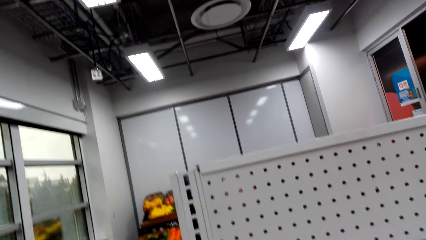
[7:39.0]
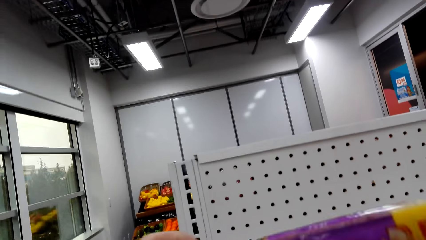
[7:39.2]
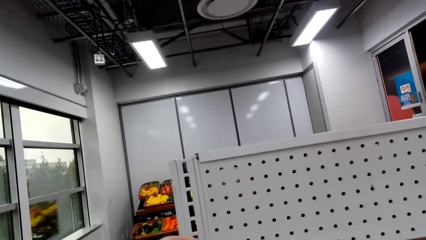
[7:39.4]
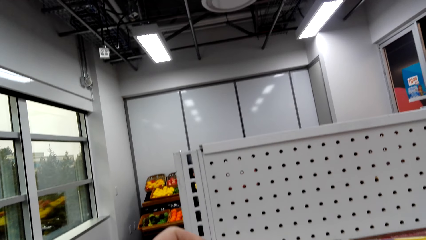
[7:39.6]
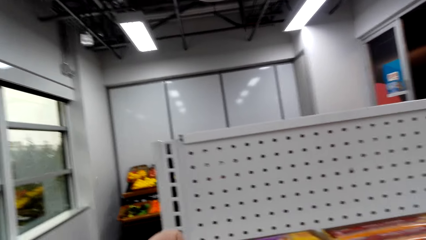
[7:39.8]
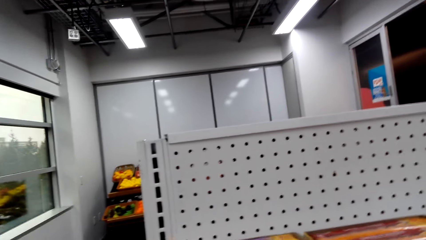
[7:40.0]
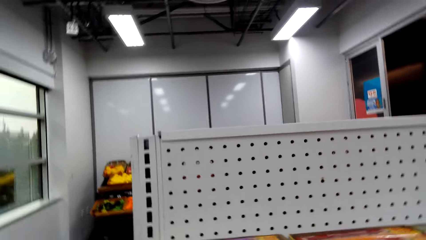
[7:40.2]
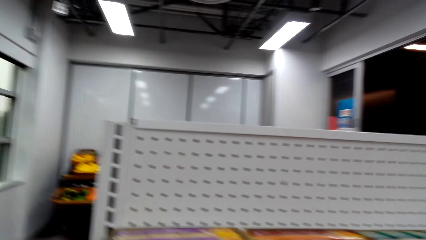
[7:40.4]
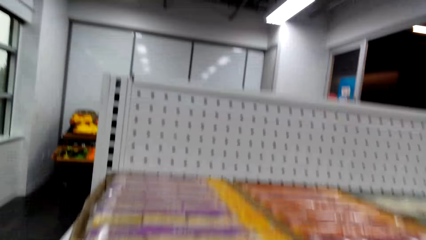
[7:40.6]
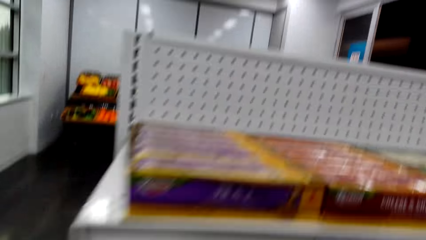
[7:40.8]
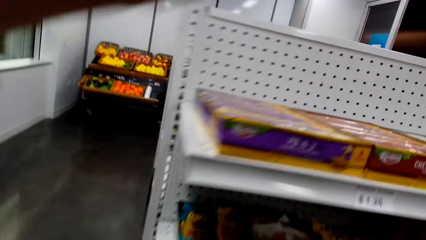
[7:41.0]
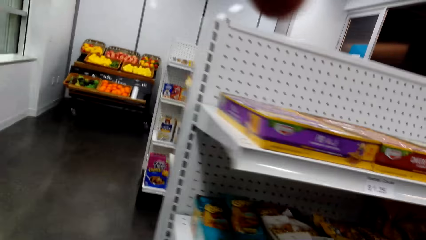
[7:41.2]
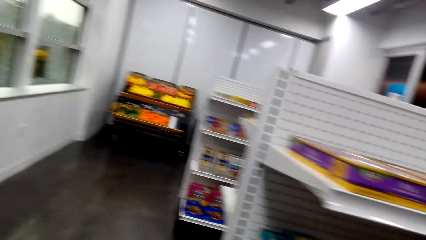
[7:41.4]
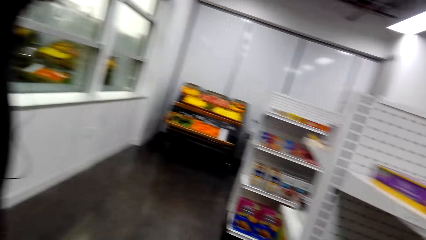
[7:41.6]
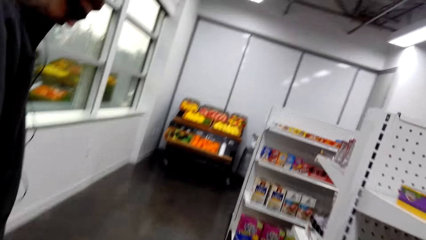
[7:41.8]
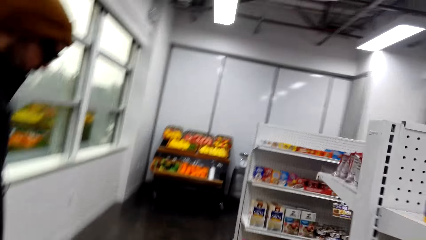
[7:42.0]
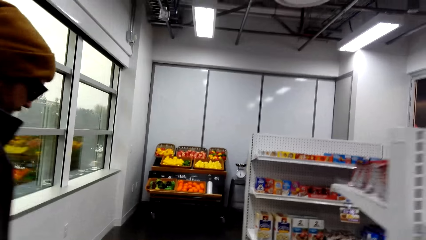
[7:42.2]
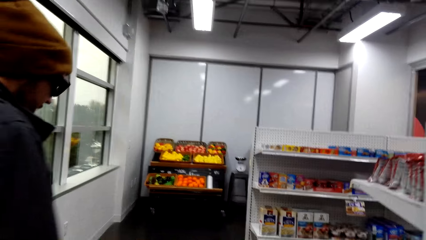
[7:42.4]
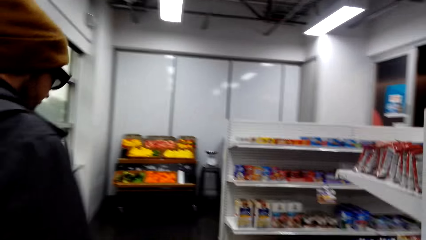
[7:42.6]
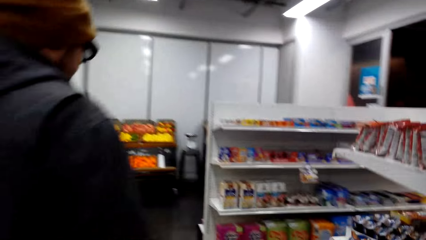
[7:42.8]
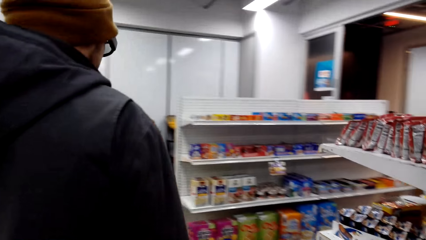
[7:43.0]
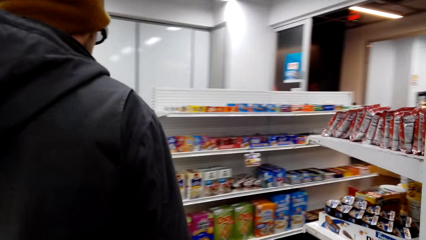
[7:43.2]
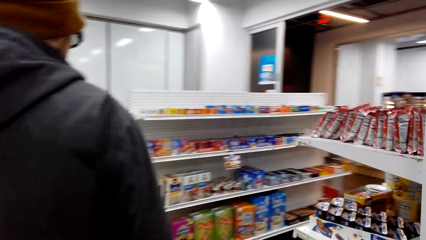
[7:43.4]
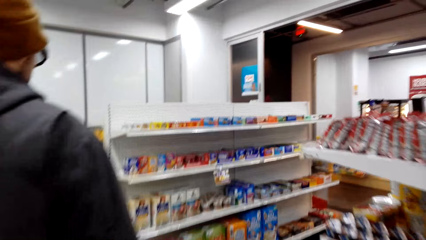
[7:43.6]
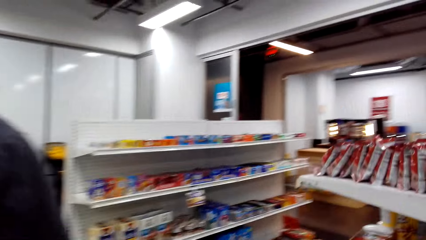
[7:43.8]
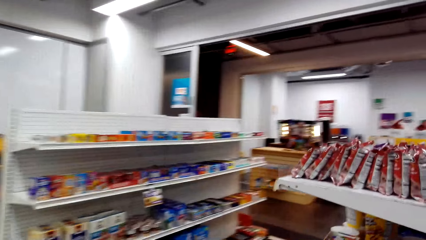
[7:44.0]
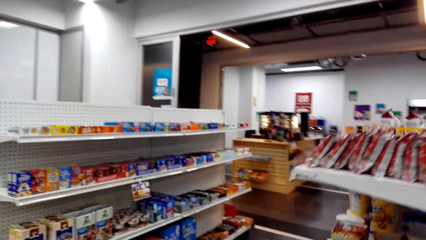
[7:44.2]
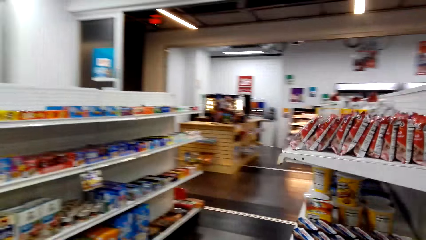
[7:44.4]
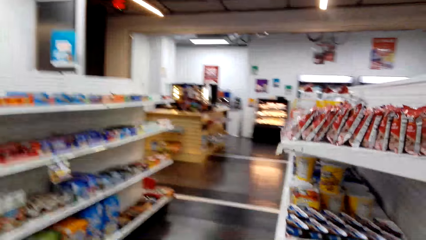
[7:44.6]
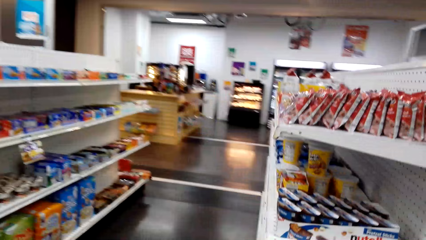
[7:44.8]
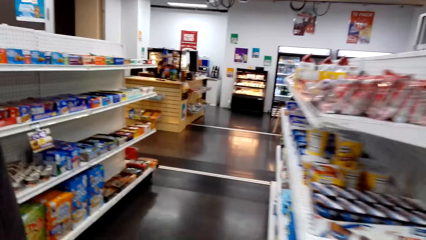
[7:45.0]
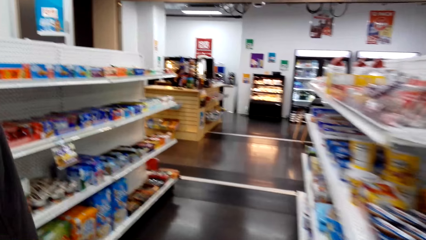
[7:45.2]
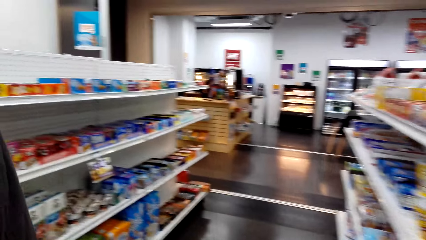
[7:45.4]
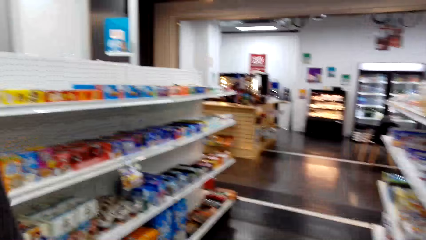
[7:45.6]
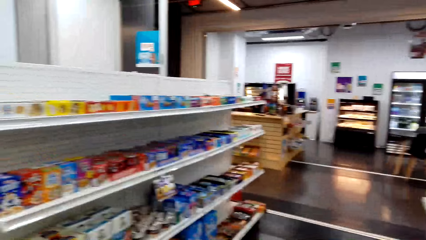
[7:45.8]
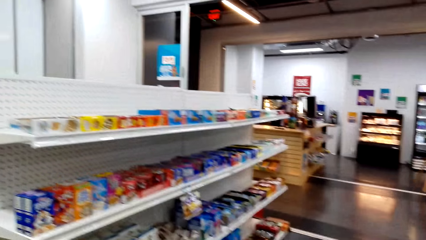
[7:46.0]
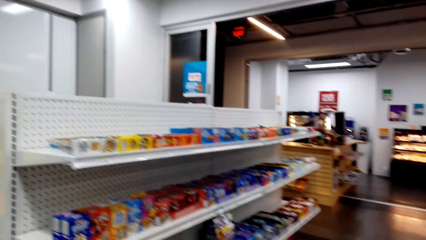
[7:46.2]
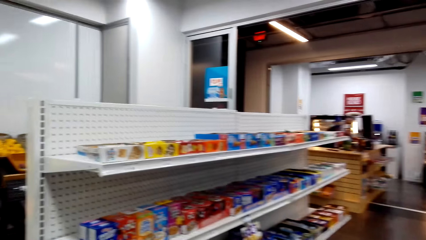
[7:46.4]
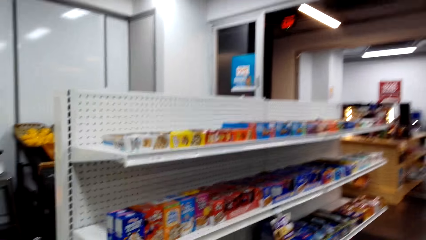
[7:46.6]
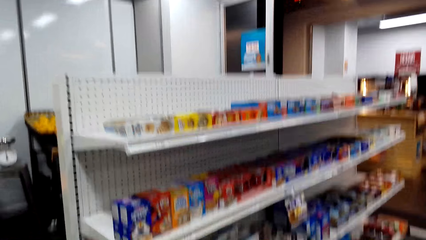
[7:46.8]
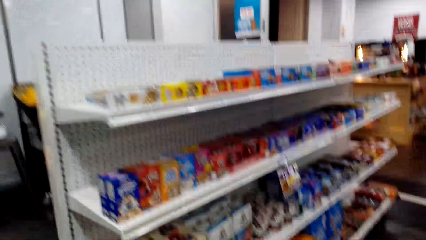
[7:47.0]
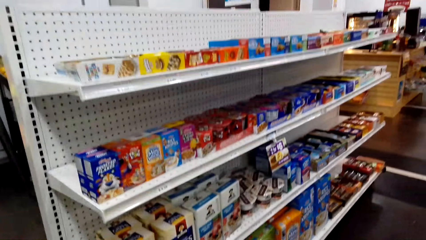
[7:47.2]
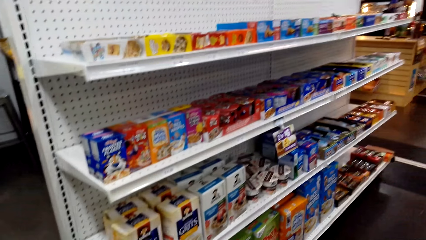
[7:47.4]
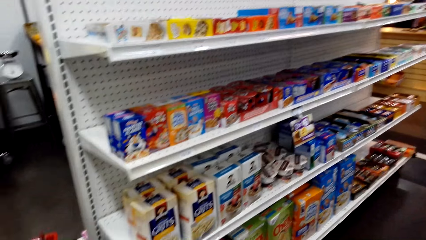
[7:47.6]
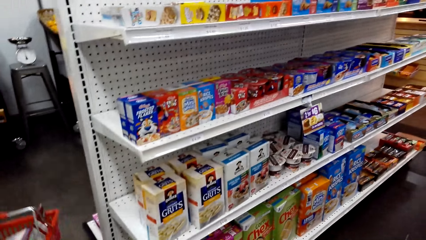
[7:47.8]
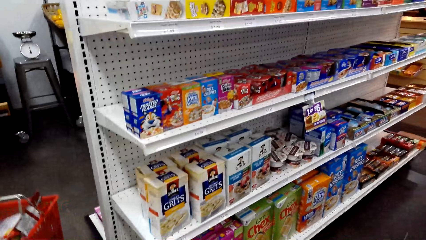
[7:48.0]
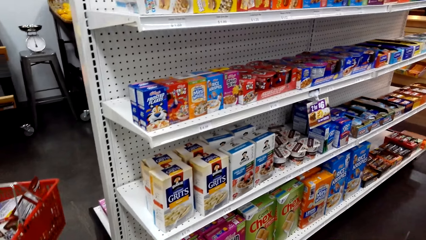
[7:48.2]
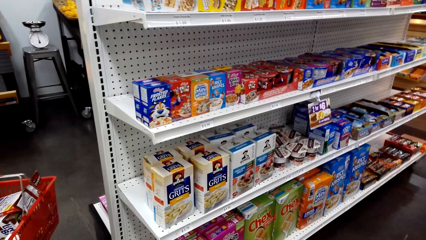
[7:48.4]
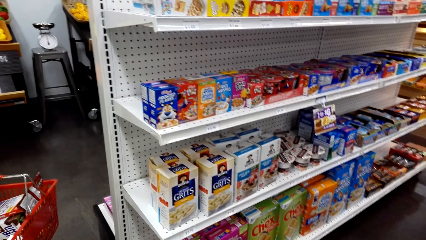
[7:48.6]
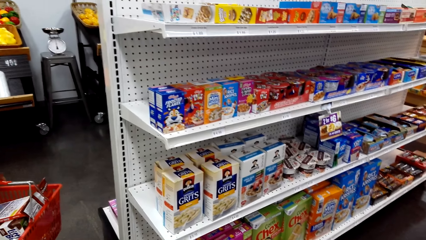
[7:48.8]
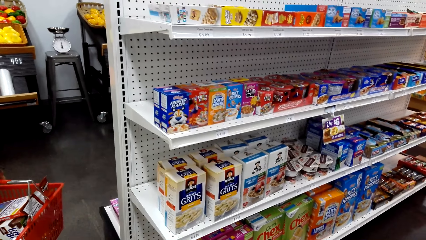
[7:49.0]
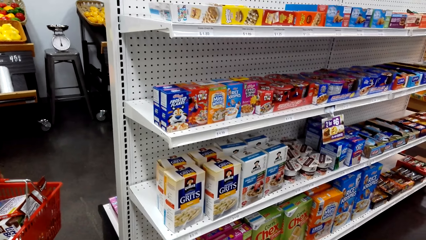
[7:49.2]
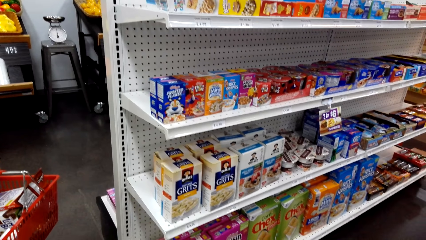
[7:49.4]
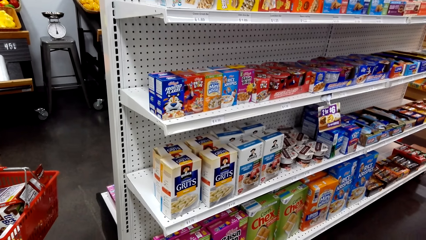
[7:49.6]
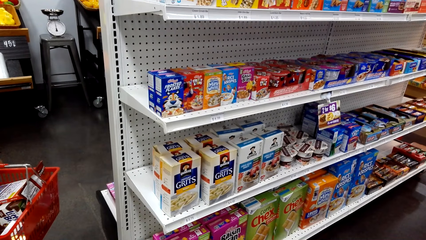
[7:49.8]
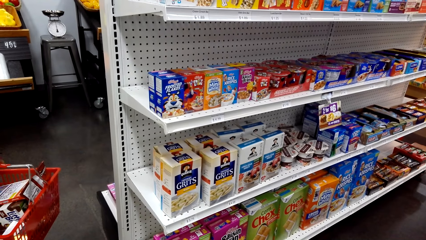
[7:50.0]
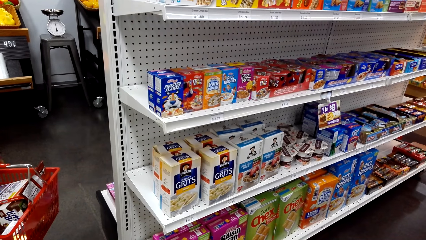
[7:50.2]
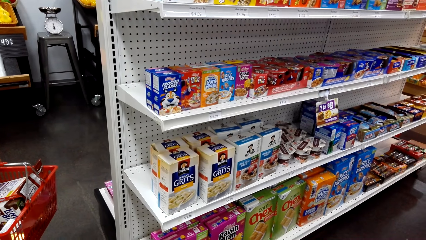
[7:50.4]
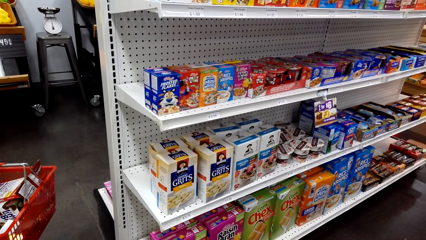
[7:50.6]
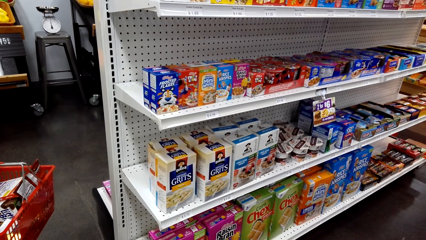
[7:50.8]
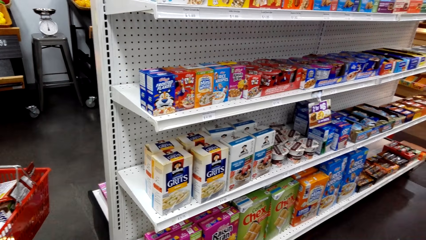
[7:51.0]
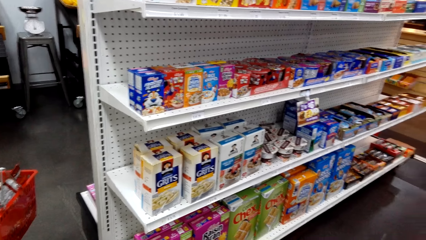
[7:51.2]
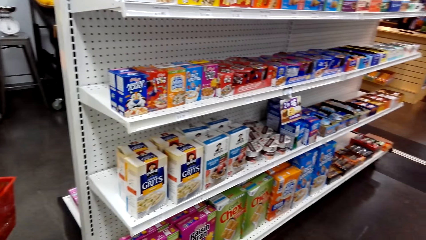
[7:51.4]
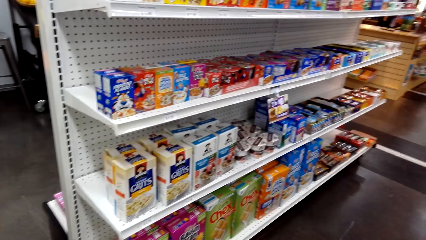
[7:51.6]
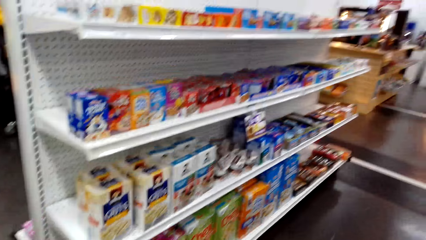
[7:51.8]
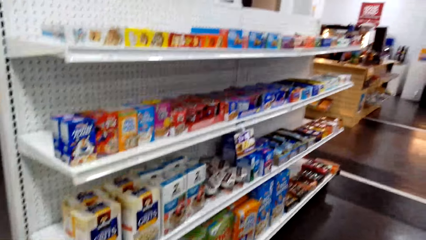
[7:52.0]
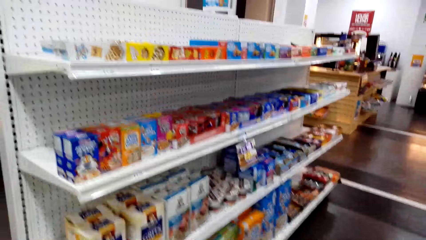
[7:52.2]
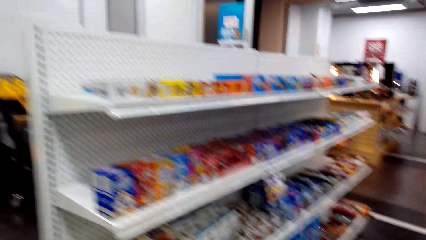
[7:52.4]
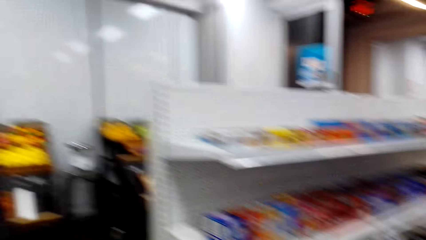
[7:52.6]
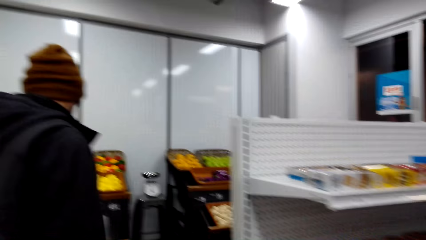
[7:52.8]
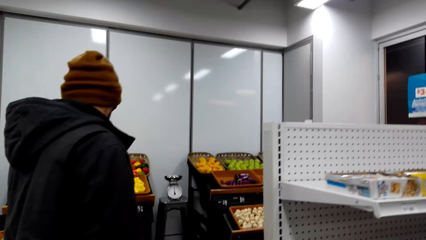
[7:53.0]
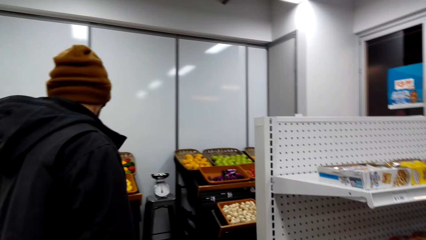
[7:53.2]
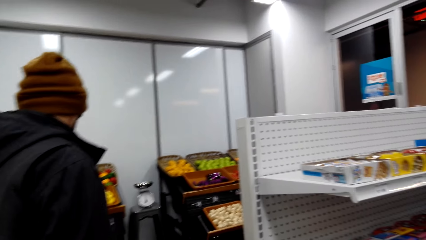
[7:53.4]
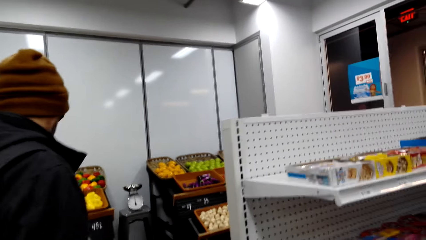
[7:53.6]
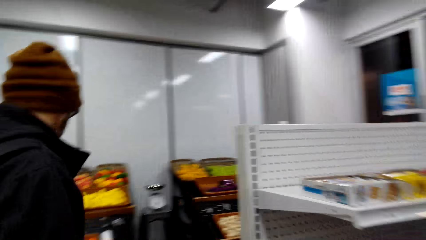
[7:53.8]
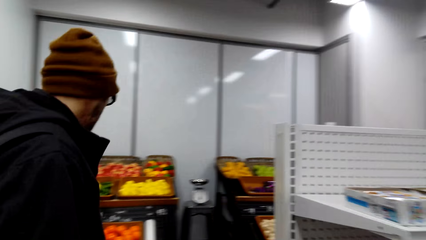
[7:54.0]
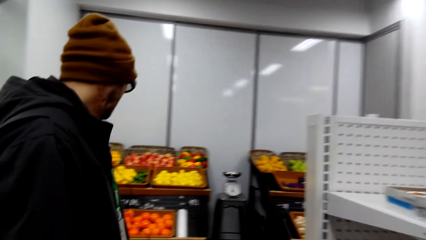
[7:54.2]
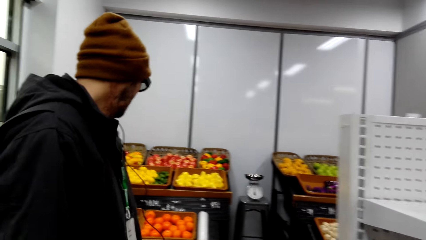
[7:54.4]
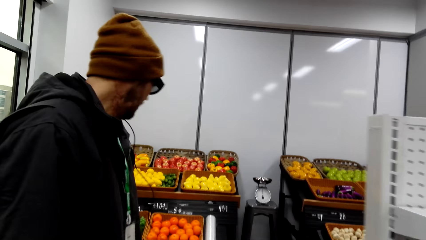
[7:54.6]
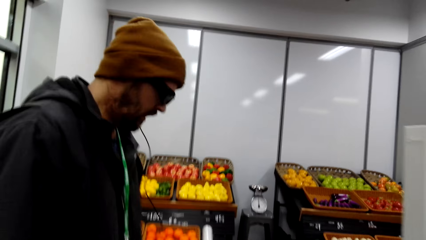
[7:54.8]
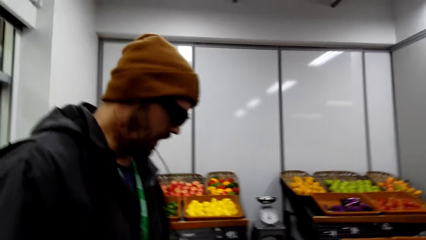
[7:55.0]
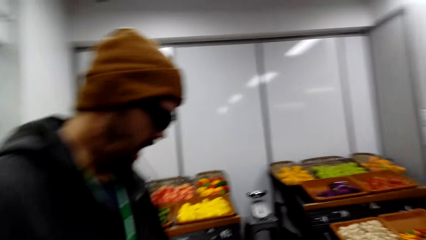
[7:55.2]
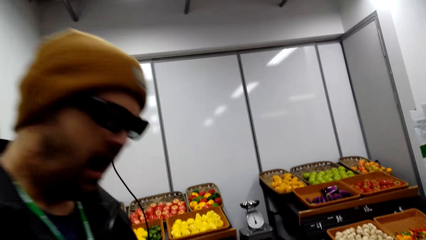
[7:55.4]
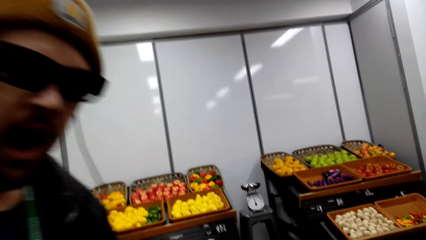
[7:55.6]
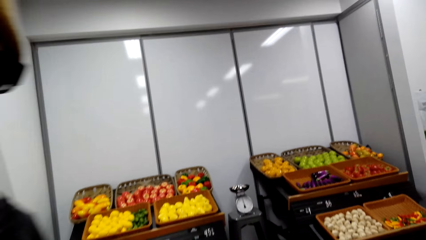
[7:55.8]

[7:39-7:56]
The camera wearer walks around the store shelf.
